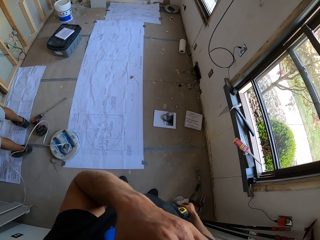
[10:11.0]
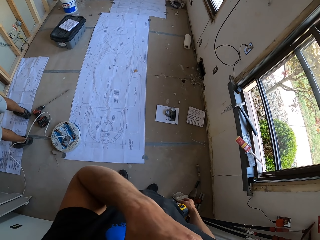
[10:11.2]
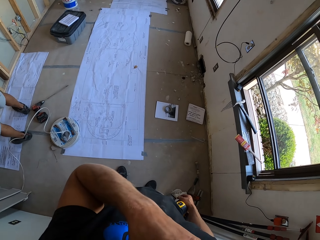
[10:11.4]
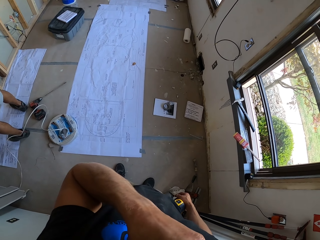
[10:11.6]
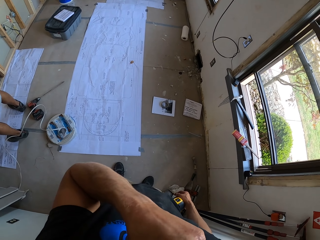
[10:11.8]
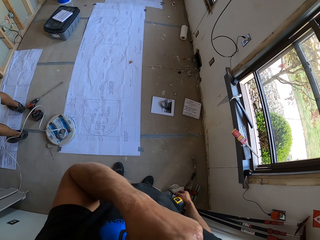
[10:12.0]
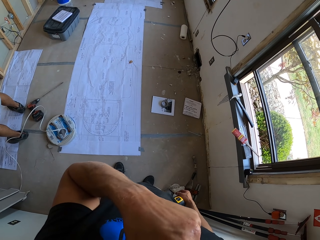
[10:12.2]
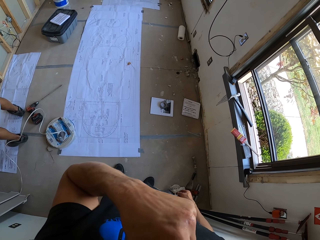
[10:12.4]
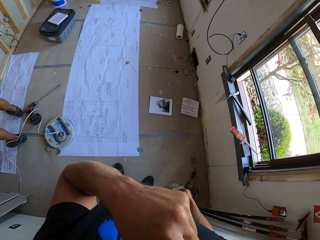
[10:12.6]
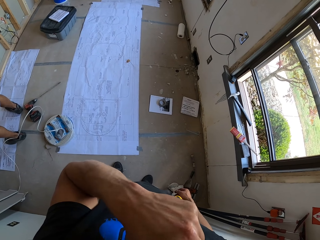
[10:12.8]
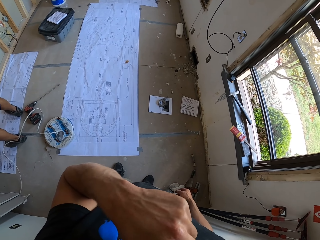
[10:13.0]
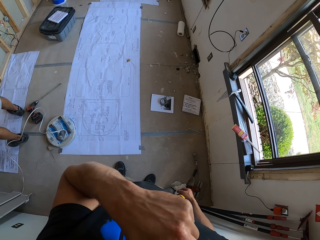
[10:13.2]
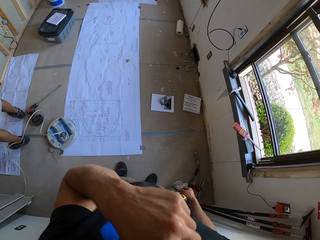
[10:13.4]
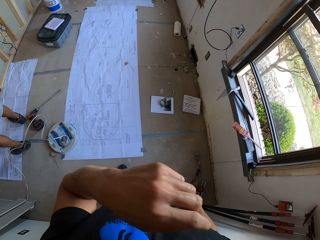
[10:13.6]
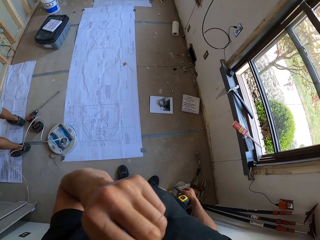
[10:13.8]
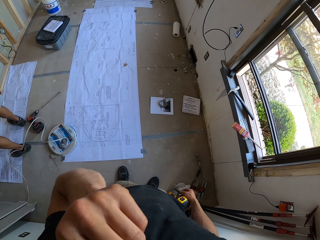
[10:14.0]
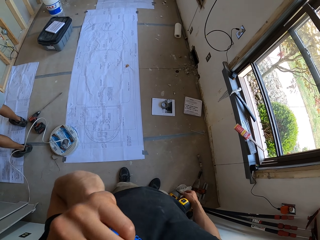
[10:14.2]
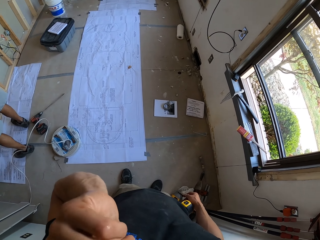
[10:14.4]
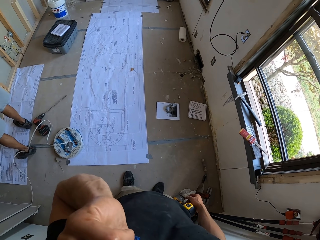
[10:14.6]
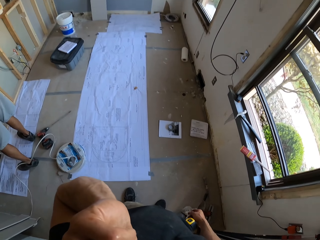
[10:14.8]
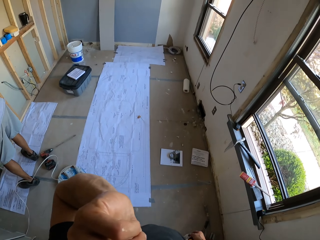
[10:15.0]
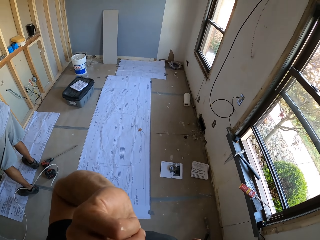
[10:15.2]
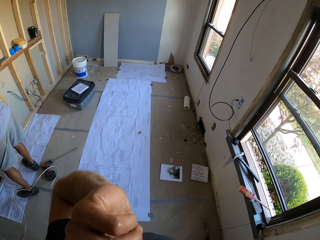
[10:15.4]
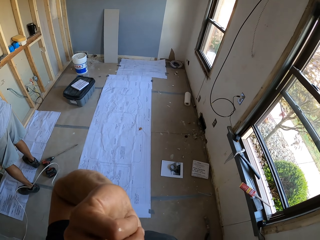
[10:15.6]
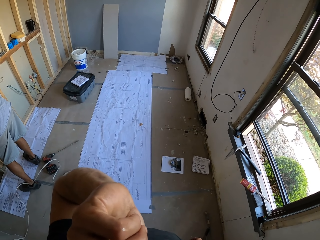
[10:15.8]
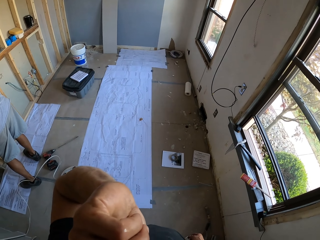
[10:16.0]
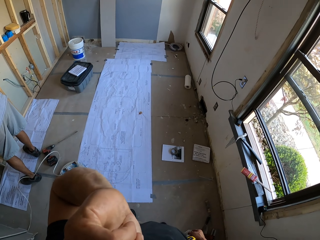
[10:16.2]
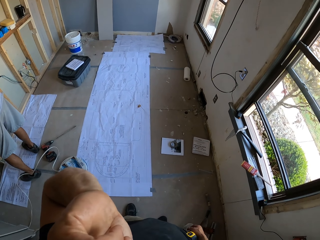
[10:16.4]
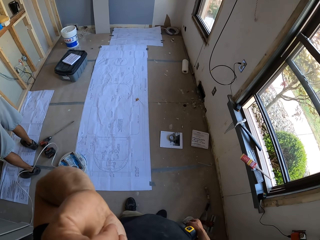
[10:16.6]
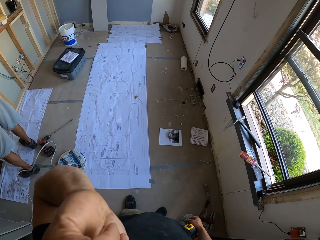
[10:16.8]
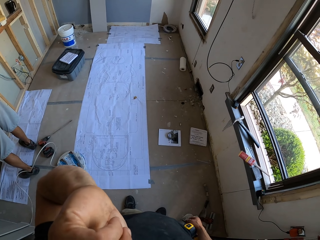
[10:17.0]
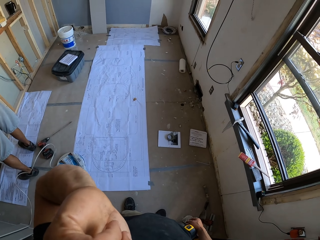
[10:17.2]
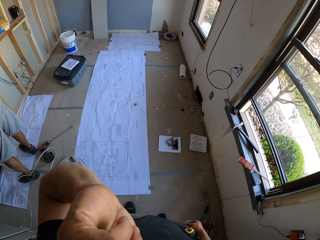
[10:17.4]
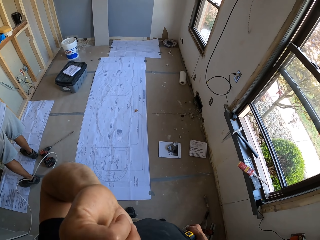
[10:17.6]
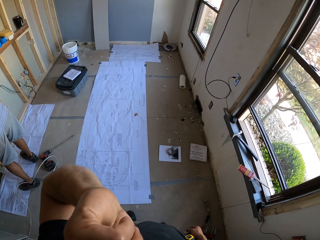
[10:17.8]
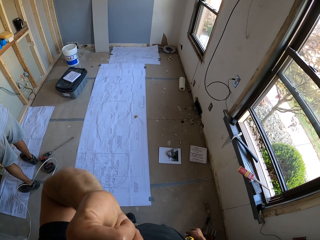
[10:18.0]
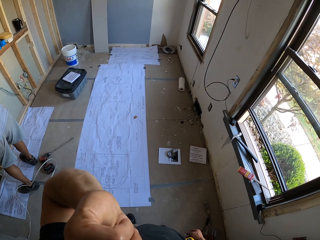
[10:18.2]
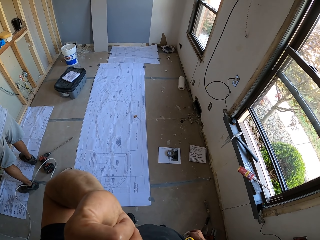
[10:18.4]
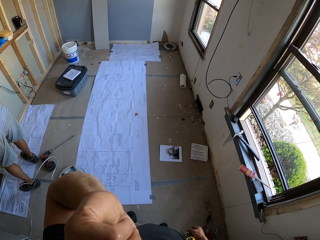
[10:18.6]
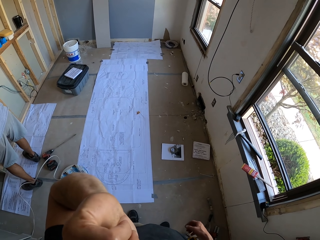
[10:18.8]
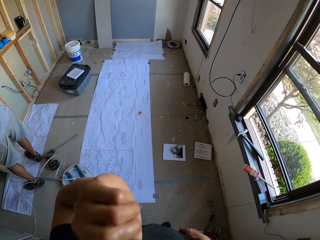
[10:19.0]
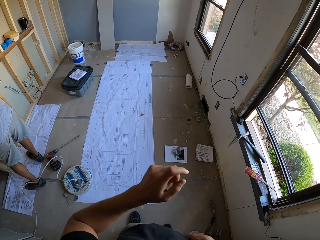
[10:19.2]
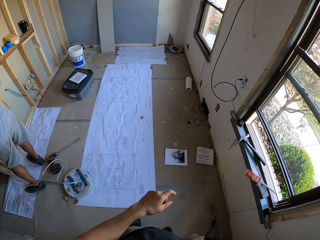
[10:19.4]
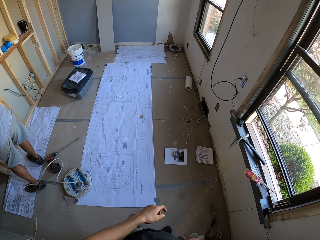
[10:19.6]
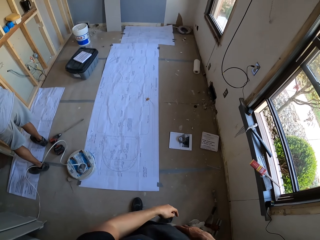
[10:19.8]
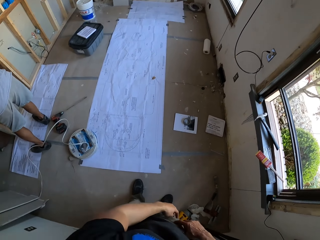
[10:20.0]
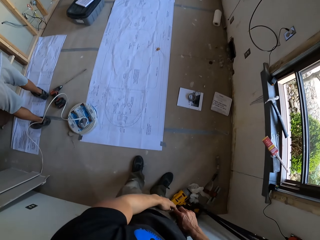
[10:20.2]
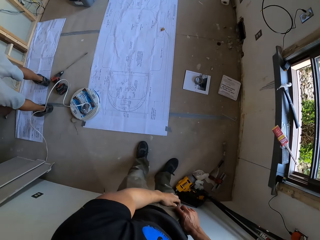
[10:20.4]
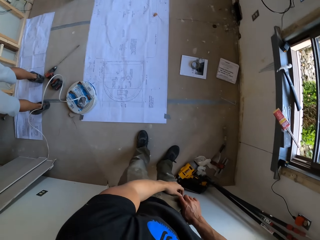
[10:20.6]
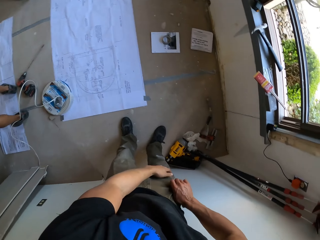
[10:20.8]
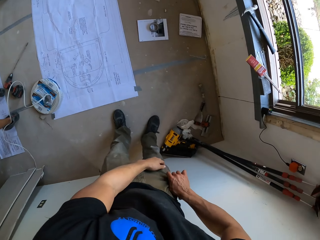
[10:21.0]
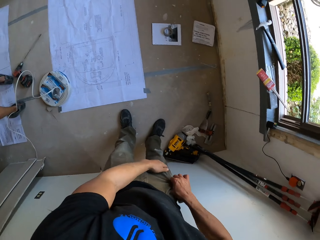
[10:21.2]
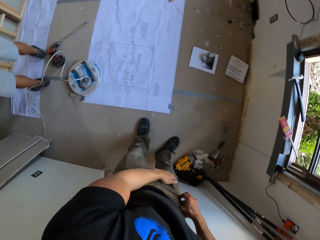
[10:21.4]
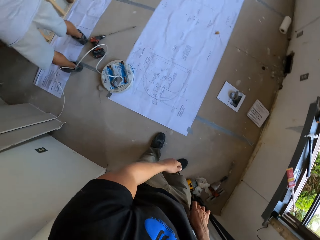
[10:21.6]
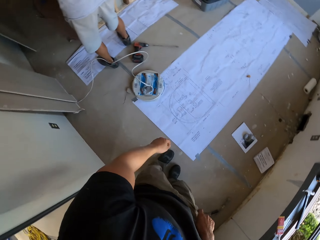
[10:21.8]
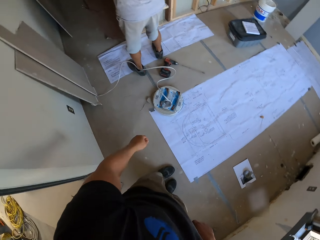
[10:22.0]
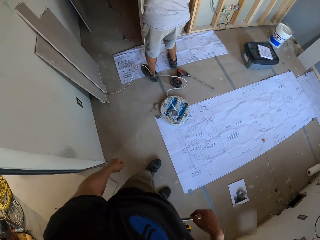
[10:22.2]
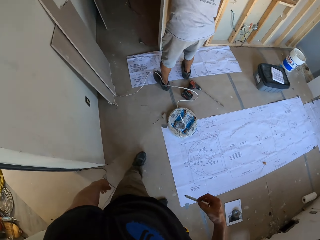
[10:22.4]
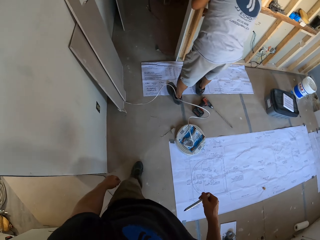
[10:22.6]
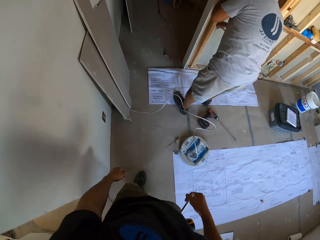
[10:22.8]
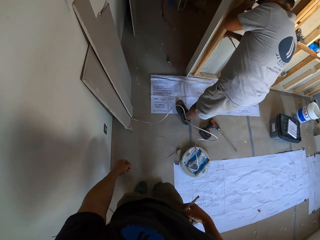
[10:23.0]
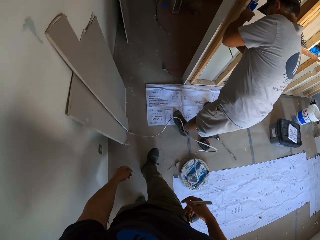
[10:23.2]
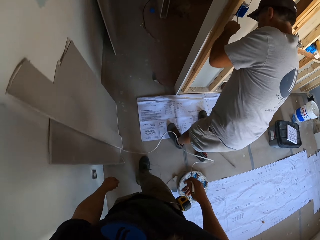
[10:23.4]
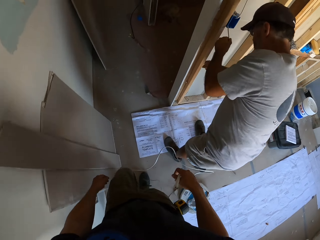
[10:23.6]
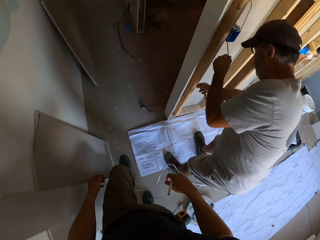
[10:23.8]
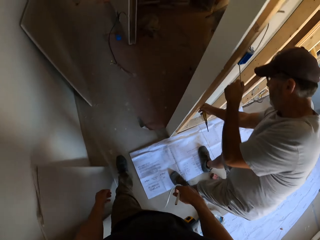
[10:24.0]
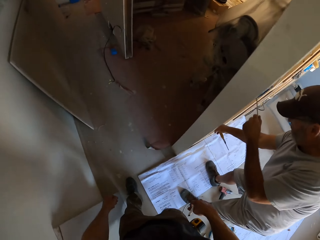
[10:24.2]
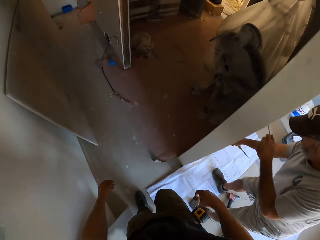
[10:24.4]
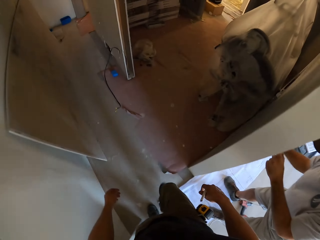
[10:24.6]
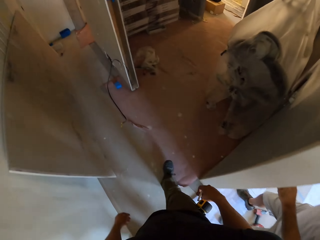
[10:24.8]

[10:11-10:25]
The camera wearer touches something. He scratches his face. He lowers the hand. He removes the pen from the pocket. He walks to the door in the house.

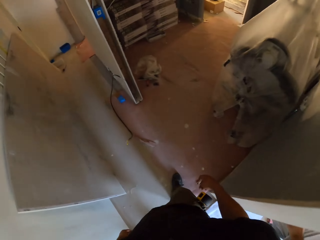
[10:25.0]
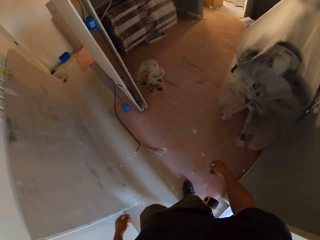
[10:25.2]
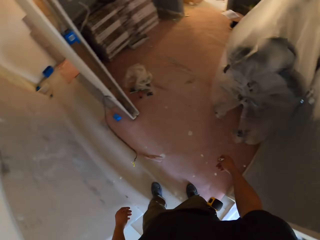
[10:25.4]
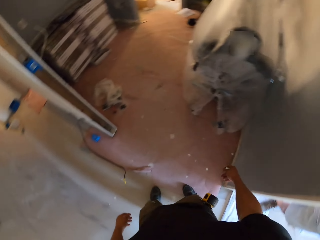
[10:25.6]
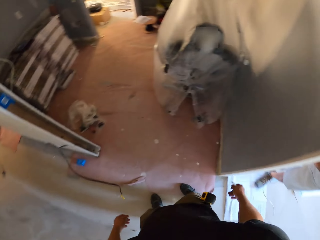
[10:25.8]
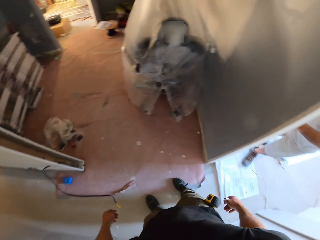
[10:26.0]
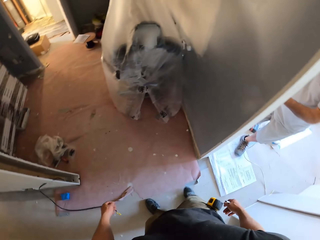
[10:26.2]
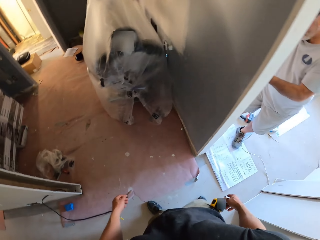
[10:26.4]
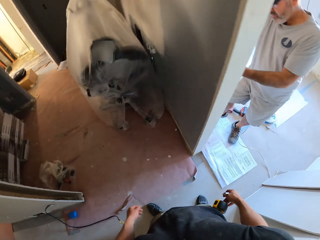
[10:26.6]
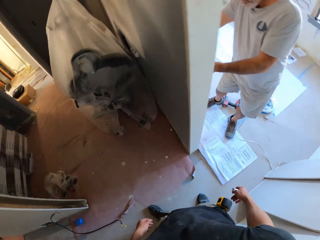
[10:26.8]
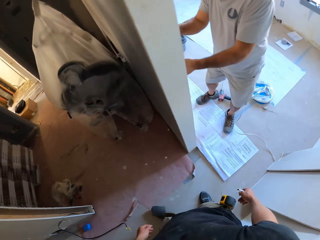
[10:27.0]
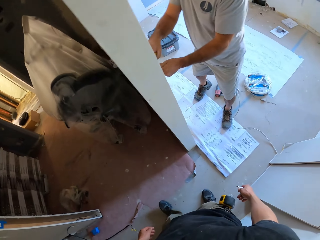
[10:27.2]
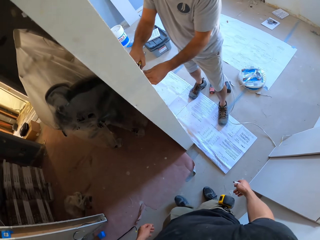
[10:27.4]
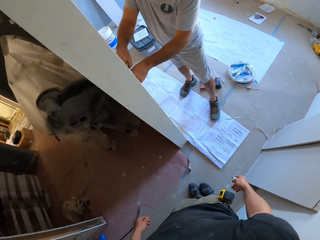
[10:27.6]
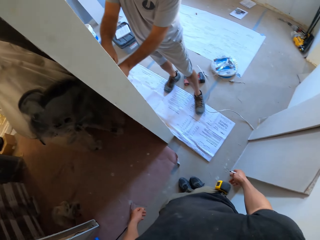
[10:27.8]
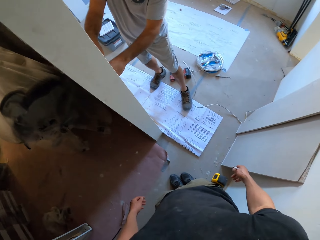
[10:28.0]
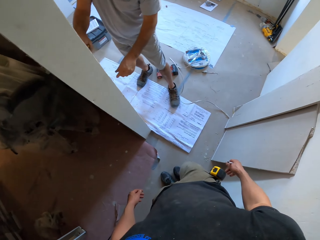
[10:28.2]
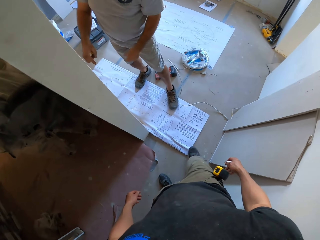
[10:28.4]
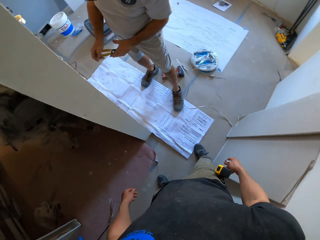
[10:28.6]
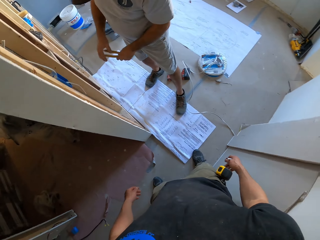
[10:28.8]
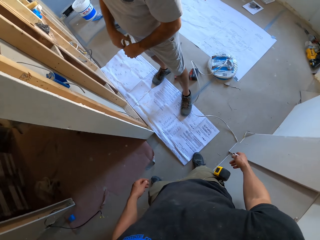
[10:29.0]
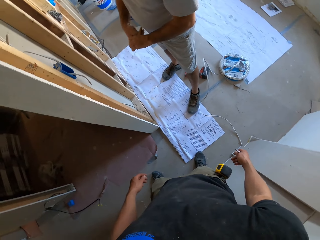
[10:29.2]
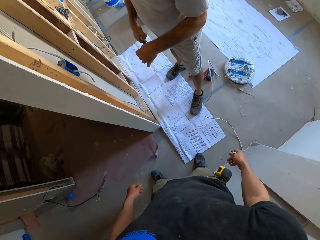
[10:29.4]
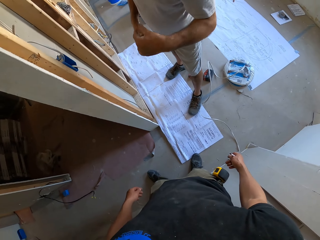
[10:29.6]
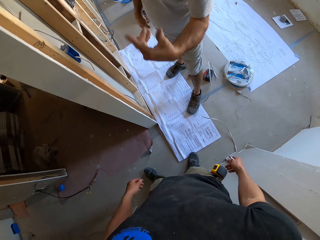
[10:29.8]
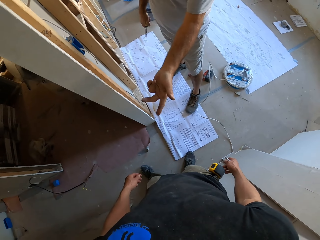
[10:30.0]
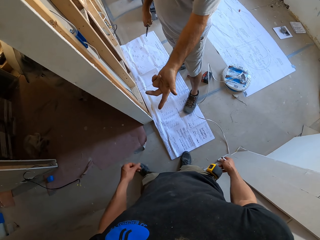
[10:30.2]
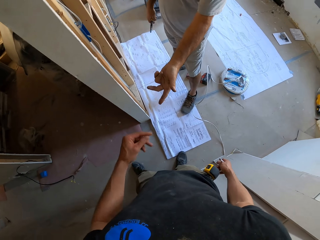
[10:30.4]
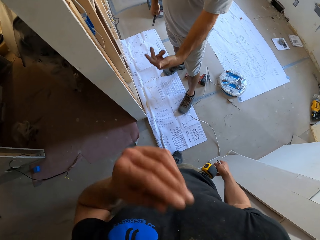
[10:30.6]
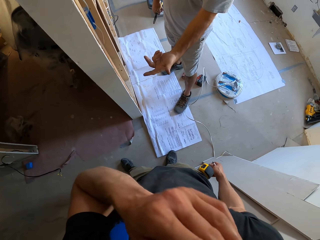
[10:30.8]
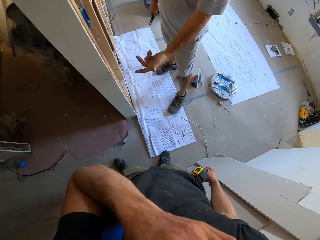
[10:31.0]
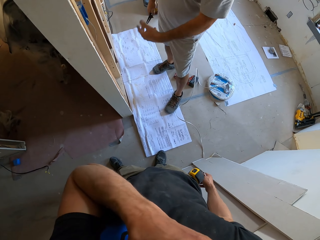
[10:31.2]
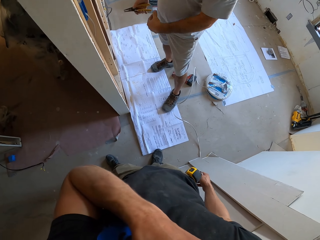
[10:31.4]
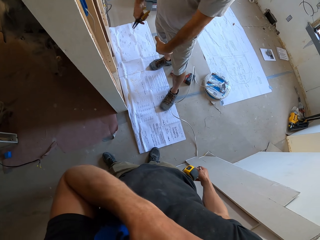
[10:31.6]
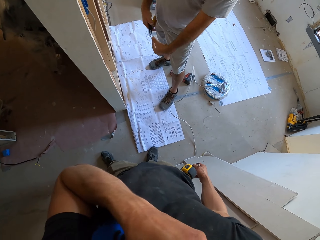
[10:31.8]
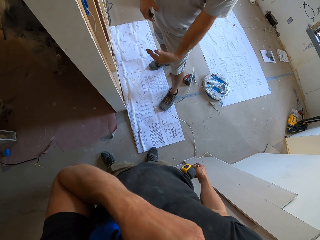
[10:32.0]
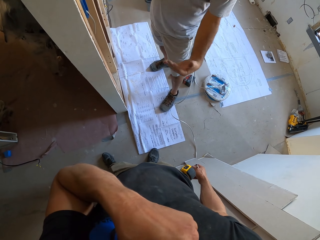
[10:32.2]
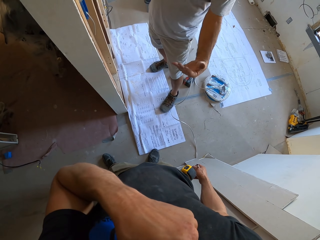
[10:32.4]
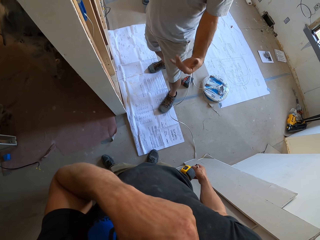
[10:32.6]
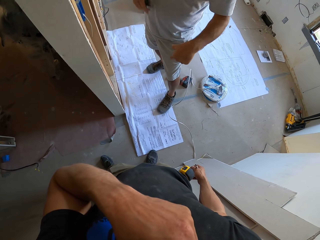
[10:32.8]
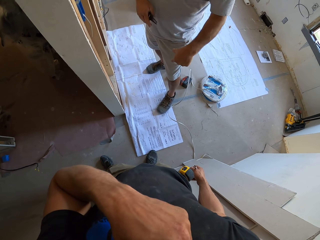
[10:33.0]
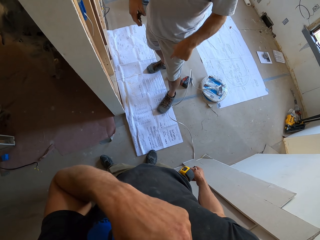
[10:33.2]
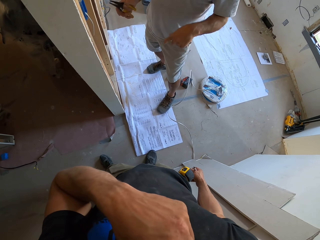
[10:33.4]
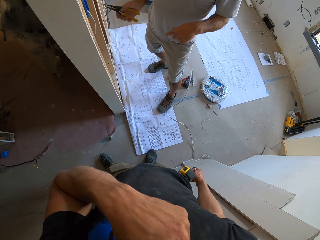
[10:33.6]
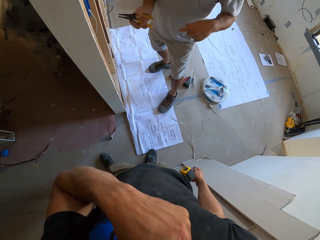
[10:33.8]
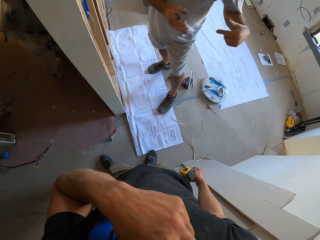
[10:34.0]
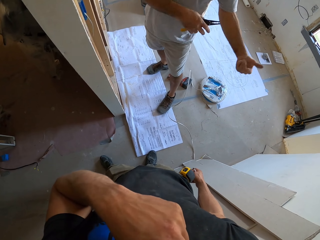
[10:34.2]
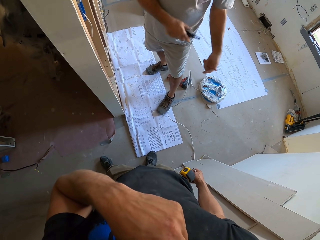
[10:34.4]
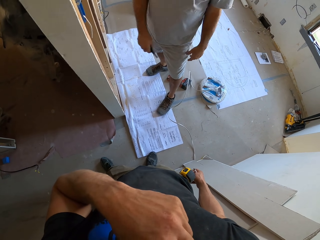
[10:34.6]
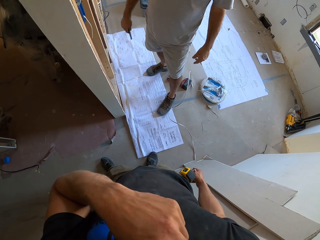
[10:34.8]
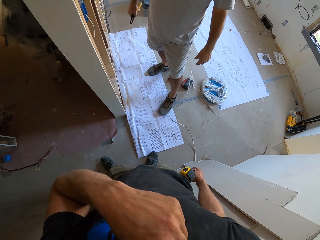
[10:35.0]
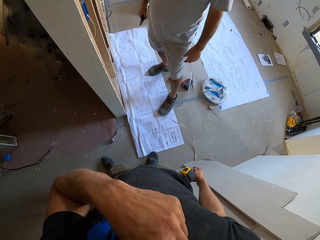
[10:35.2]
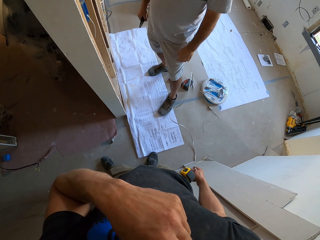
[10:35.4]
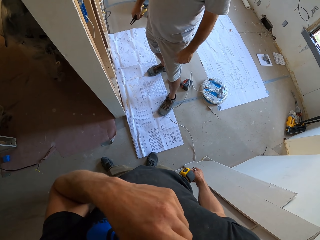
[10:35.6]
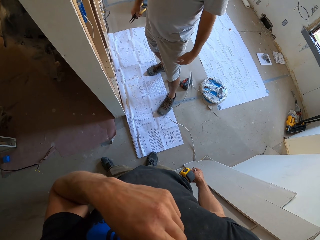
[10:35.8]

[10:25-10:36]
The camera wearer interacts with a man. They interact with the man again. They touch something.
